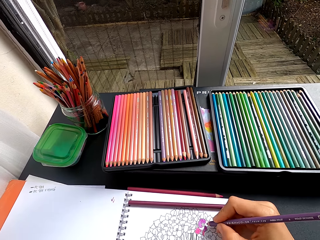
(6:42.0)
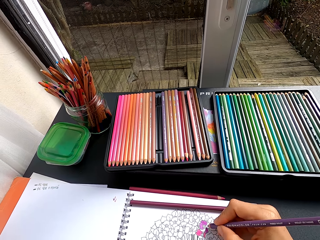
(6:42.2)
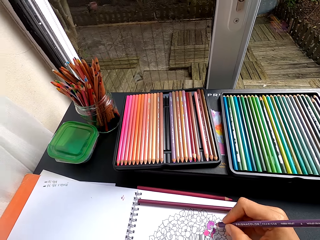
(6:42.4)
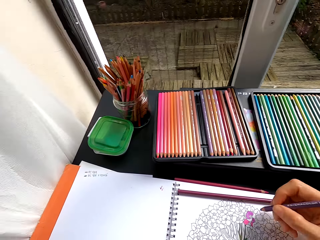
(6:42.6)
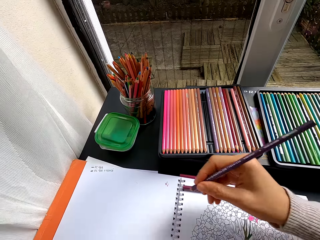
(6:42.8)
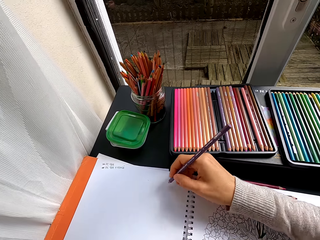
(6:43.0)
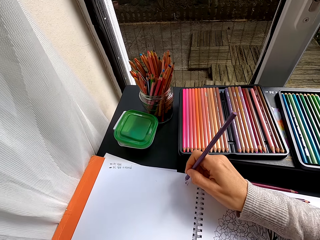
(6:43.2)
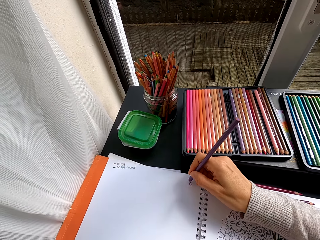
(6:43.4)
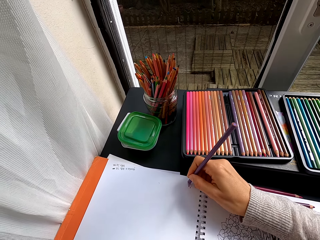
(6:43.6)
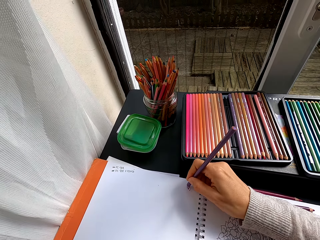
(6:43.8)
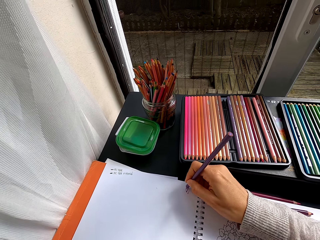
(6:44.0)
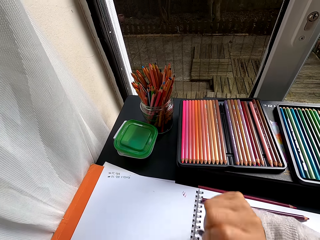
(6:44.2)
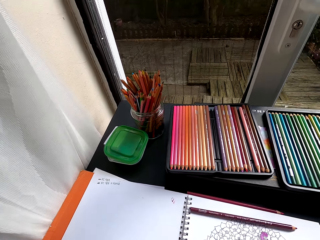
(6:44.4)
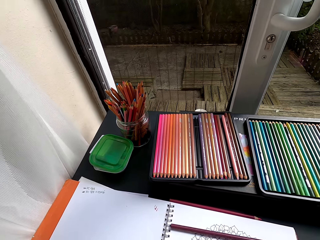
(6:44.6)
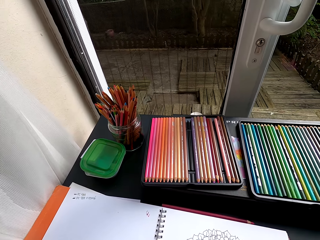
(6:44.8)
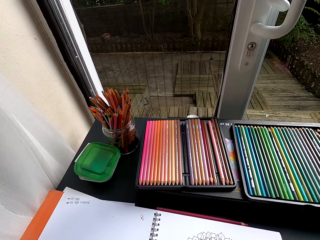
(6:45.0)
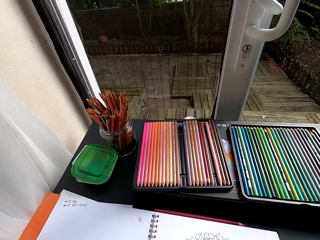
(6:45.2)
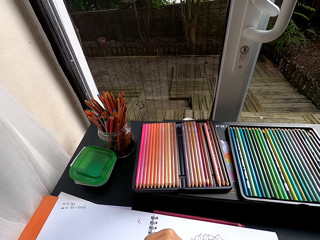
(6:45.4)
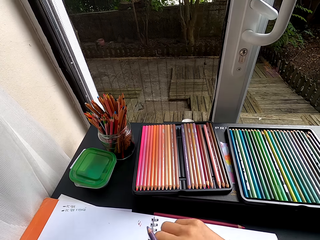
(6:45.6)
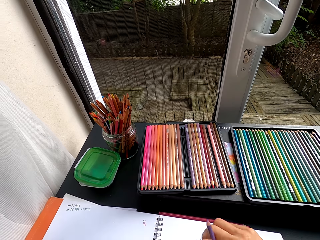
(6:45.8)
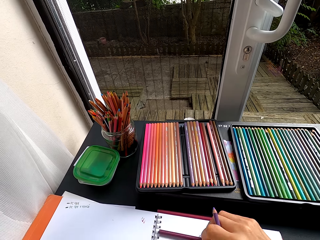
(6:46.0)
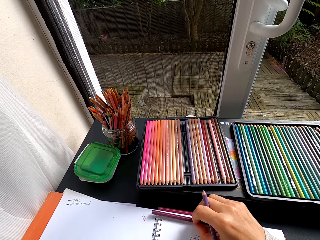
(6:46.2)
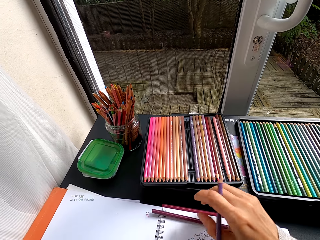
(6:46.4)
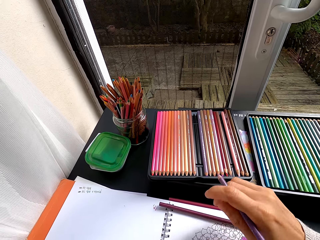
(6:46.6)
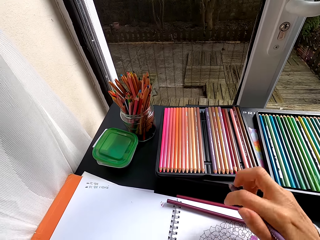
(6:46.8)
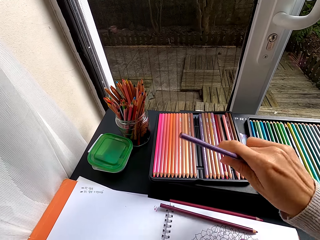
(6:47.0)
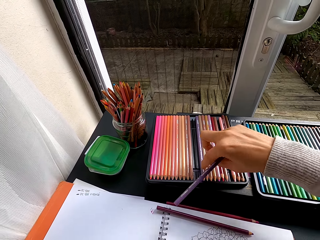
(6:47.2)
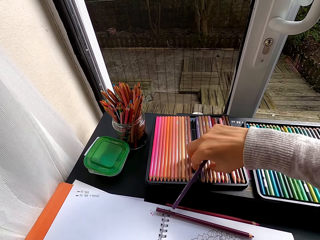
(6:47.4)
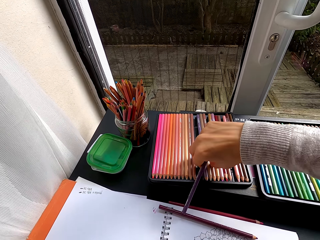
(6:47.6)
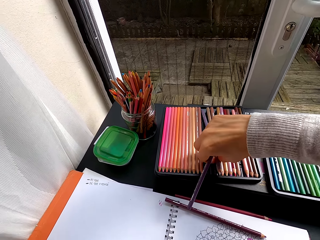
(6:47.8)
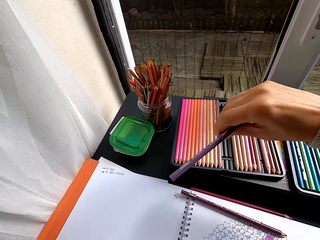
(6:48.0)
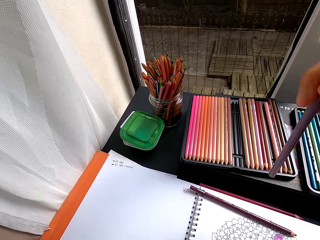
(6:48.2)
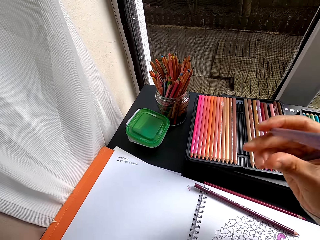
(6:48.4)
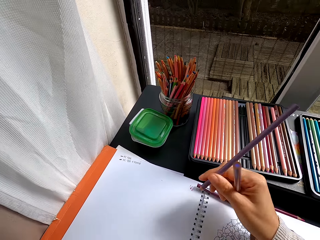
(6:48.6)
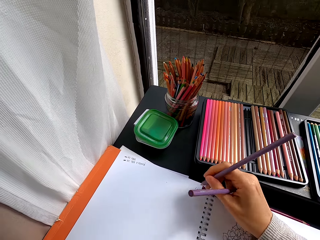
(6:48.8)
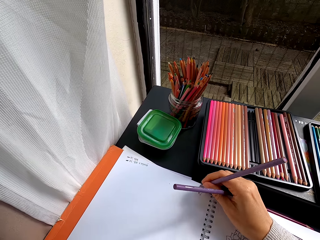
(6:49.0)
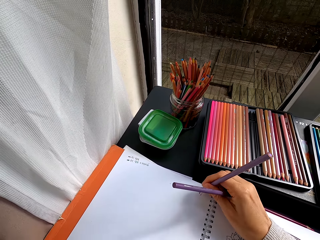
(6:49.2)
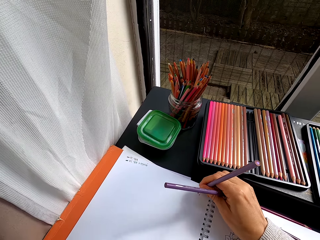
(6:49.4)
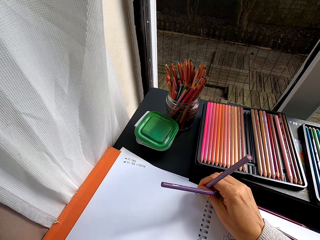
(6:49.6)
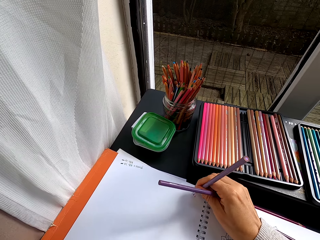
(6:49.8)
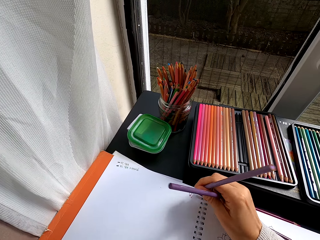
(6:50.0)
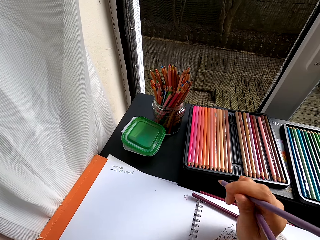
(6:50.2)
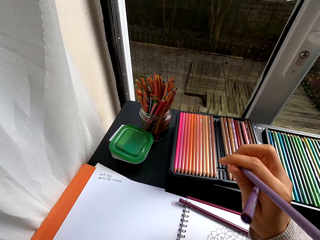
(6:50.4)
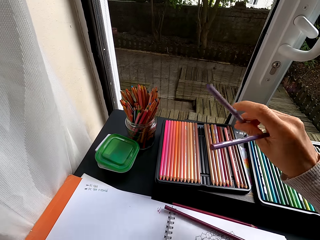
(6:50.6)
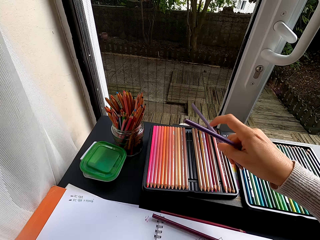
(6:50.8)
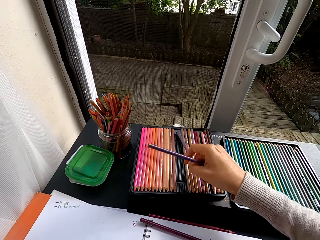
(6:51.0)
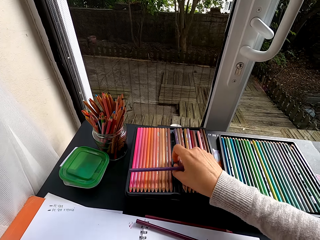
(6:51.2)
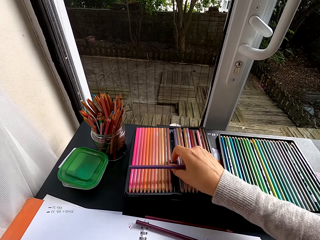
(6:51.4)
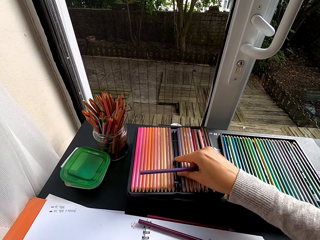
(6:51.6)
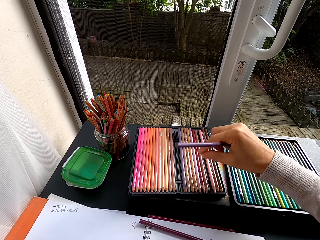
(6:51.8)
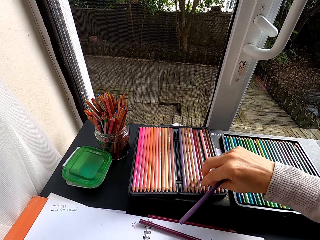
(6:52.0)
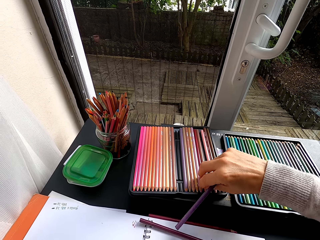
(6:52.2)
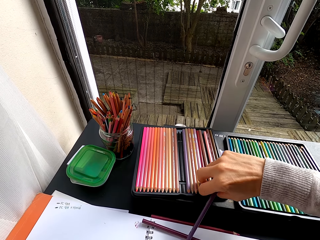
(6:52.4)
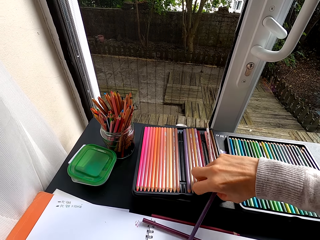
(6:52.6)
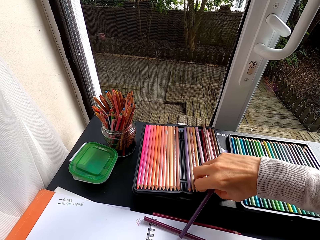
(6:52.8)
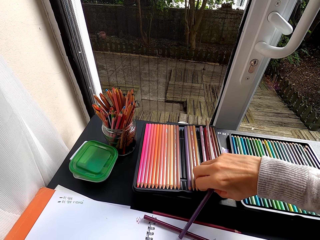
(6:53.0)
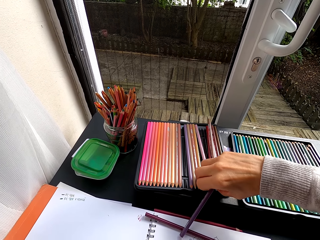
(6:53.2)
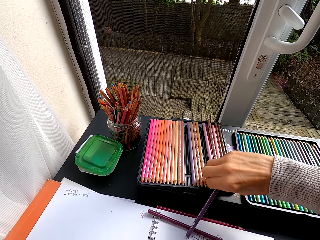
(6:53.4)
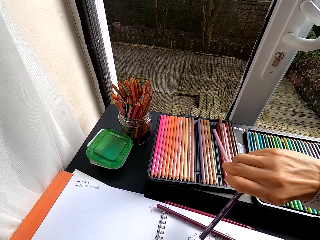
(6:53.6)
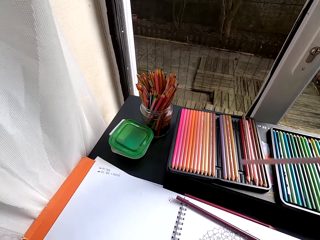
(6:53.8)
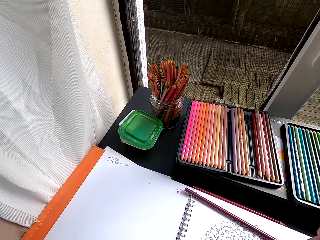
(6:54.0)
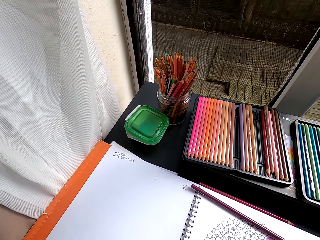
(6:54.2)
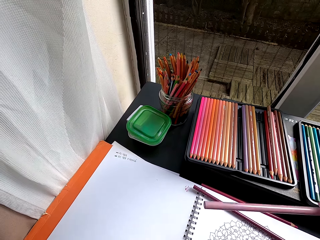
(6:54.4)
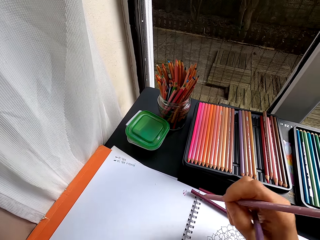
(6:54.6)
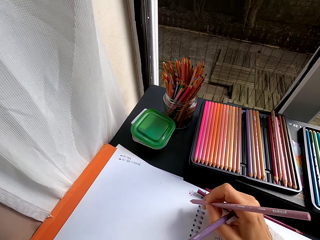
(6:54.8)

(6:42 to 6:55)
The camera wearer colors a picture. They write on the drawing book. They hold the crayon pencil. They stare at the pencil crayons on the table. They pick up another pencil crayon from the table. They write on the drawing book. They place the pencil crayon on the table. They pick up another pencil crayon from the table.

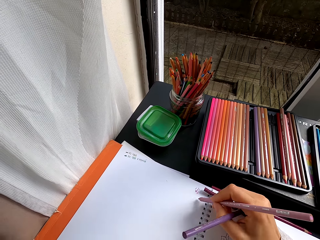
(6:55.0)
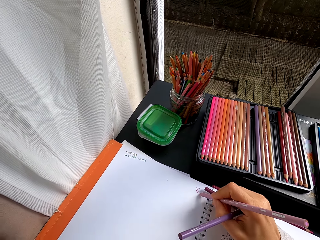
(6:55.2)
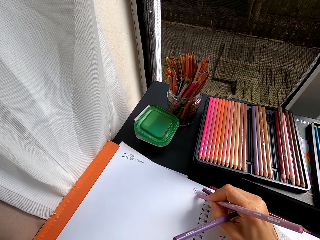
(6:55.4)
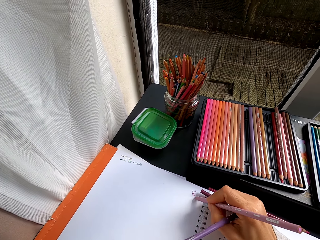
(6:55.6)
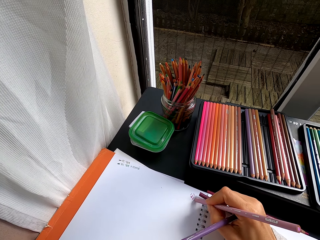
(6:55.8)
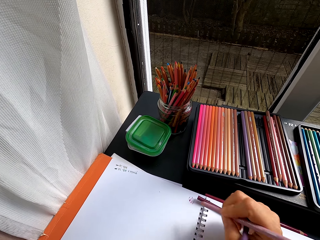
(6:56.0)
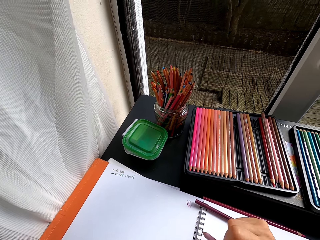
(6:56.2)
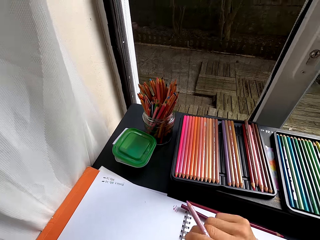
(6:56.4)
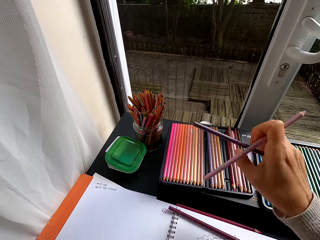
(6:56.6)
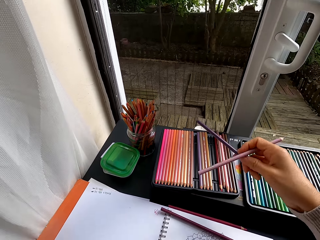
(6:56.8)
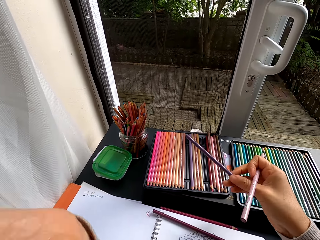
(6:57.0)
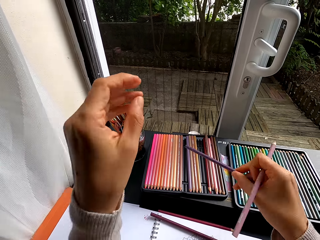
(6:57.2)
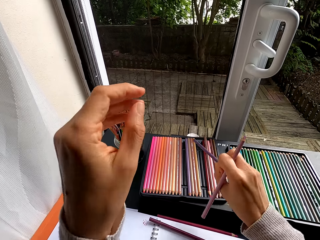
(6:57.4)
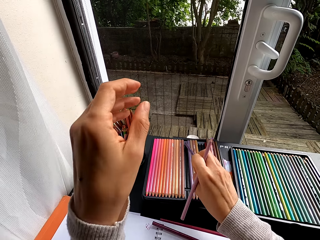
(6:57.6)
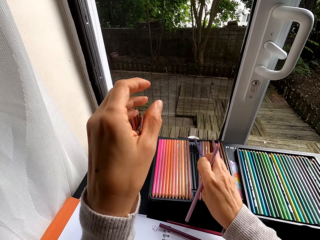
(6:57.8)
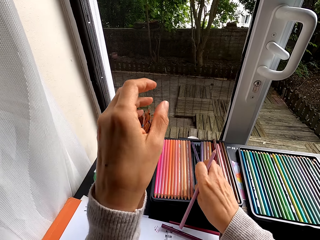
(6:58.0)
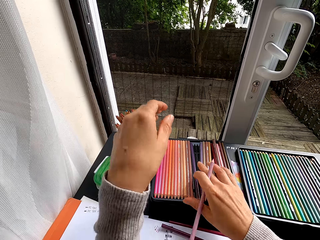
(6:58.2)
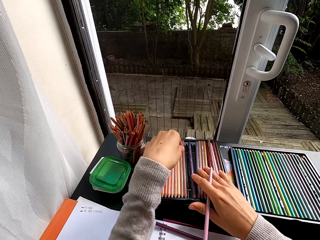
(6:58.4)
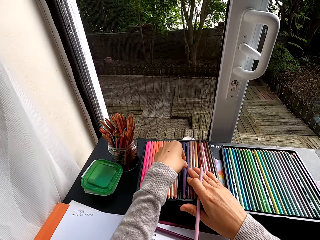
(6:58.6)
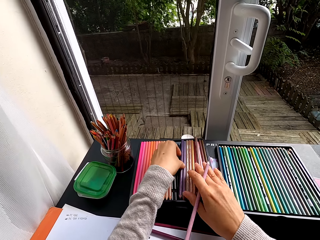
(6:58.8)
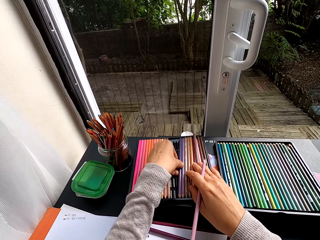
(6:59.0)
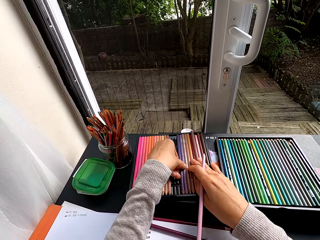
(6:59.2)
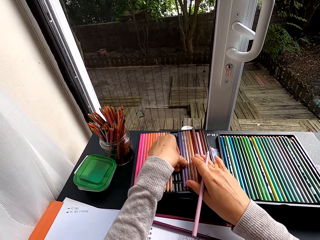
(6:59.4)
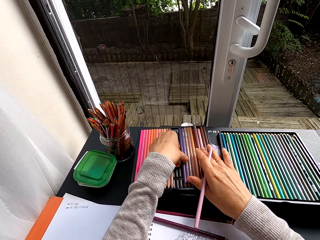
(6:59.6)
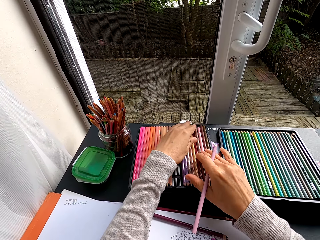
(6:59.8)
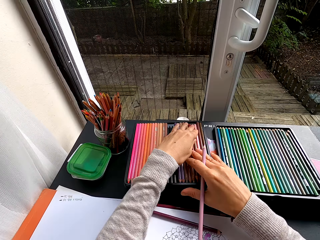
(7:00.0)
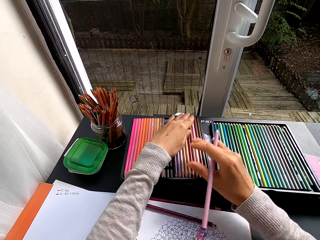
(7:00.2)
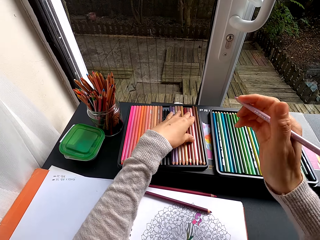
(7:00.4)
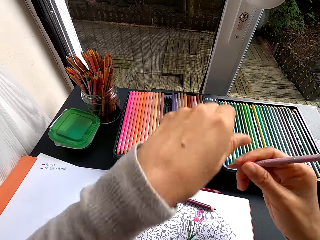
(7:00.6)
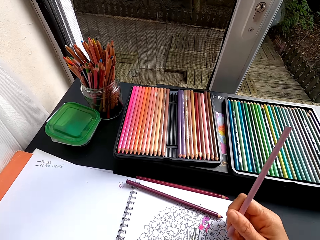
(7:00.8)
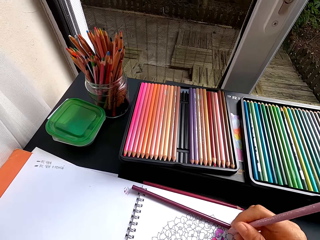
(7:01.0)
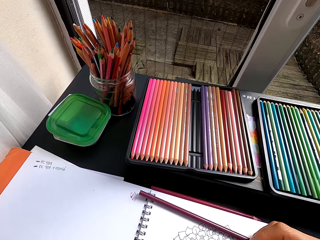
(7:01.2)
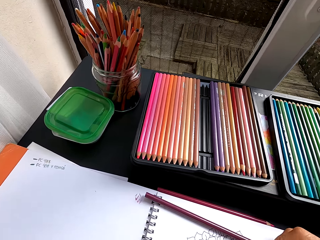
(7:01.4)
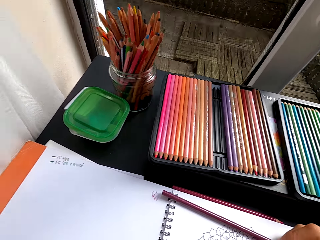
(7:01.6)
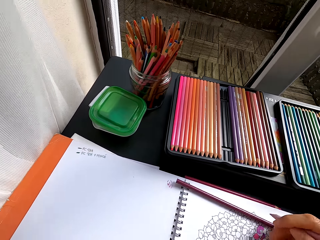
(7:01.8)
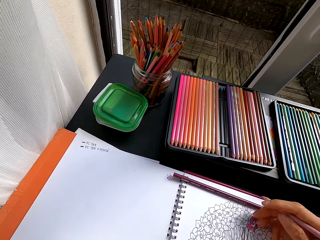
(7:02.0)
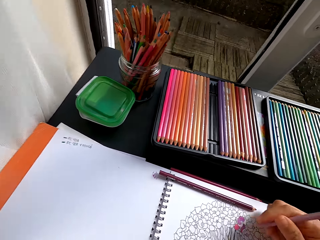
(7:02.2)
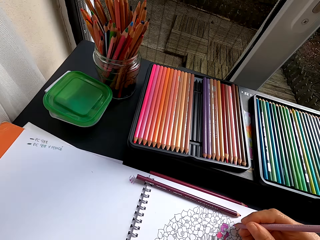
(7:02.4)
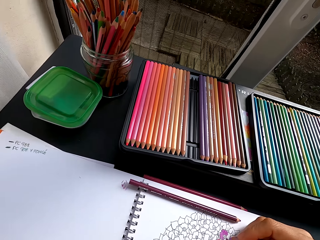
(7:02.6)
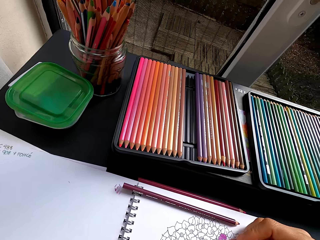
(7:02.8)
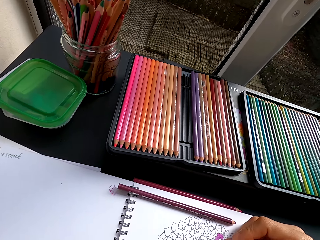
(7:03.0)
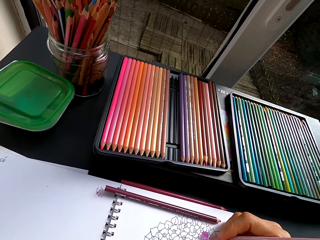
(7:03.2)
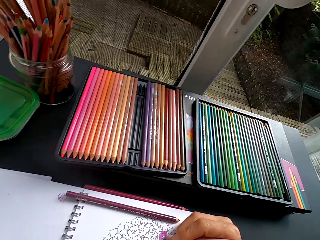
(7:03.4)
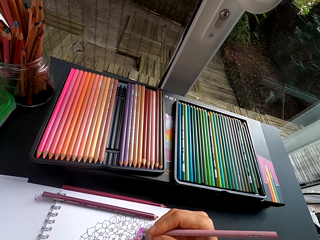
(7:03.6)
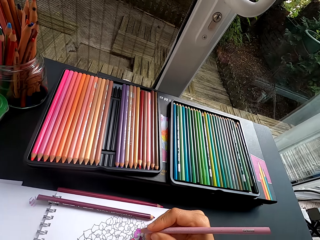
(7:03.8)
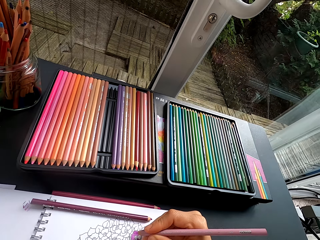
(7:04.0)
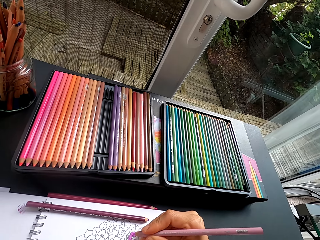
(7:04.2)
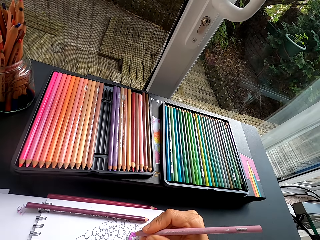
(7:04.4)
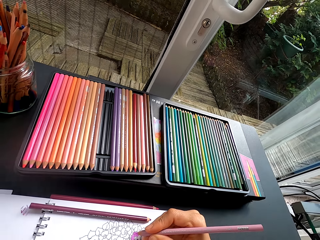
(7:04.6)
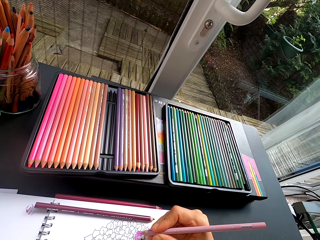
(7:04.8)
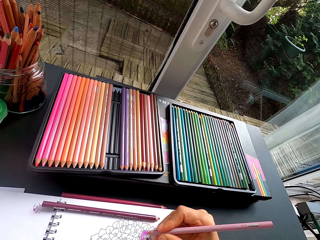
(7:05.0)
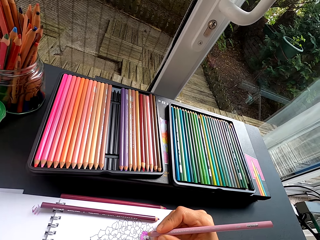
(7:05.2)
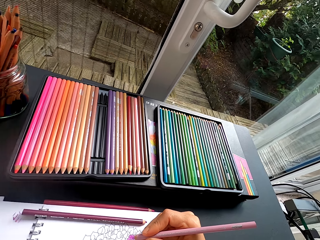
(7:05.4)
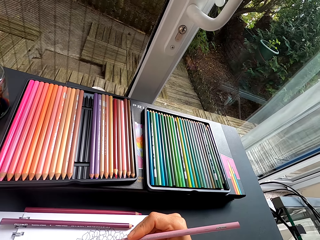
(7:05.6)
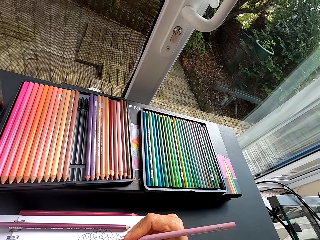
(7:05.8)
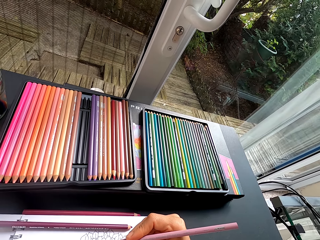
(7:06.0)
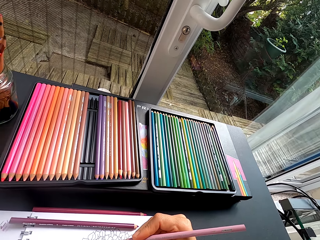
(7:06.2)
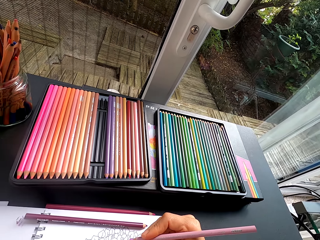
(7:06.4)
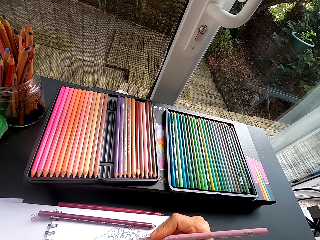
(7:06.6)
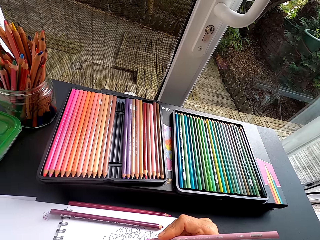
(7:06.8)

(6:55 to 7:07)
The camera wearer writes on the drawing book. They place the pencil crayon on the table. They touch the pencils. They stare at the drawing book. They hold the crayon pencil. They look around the table.
